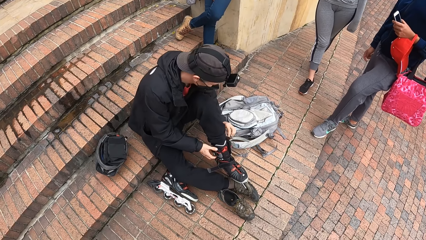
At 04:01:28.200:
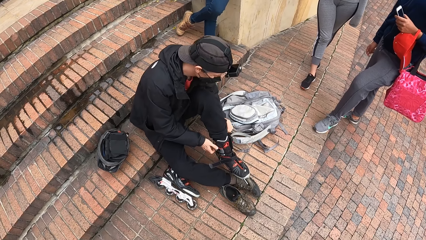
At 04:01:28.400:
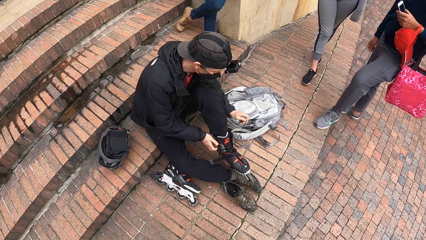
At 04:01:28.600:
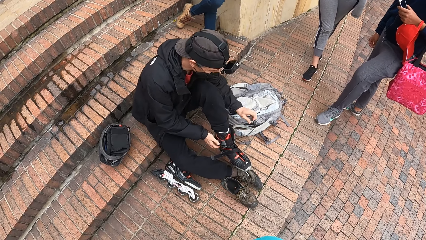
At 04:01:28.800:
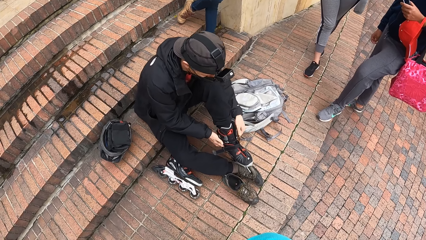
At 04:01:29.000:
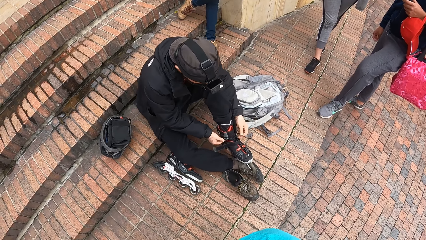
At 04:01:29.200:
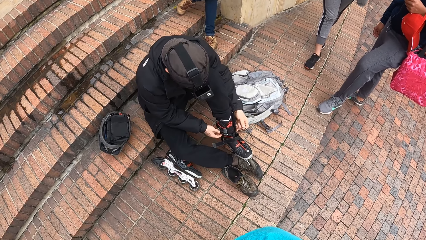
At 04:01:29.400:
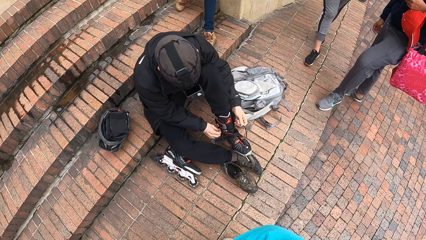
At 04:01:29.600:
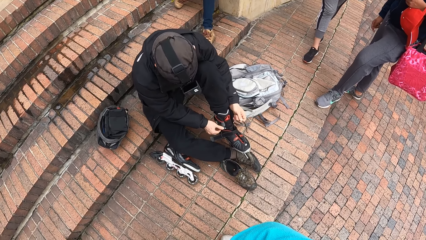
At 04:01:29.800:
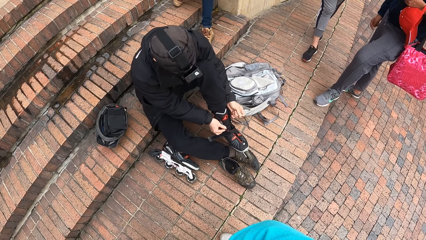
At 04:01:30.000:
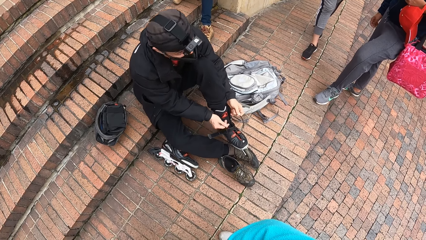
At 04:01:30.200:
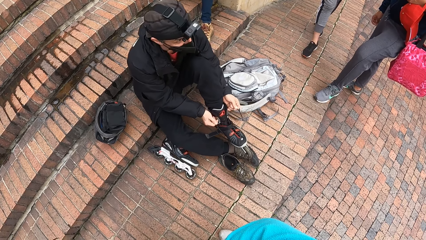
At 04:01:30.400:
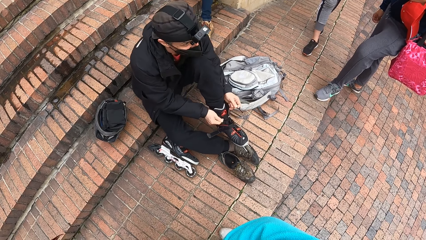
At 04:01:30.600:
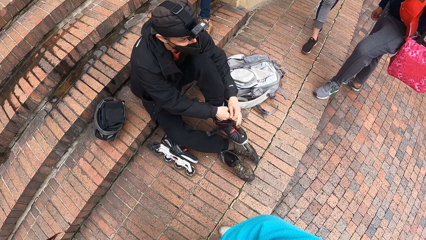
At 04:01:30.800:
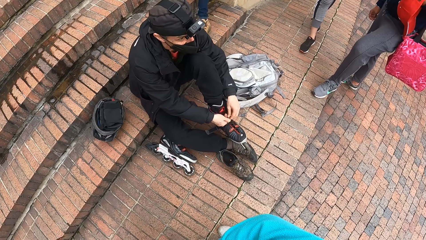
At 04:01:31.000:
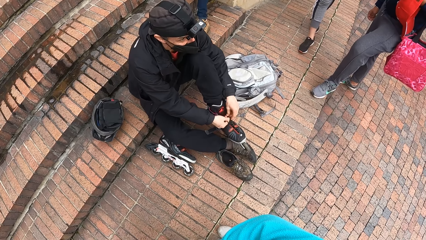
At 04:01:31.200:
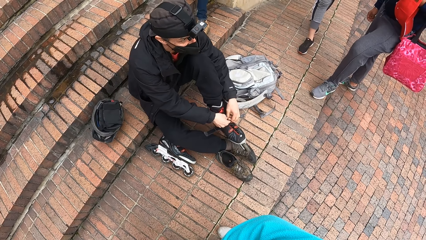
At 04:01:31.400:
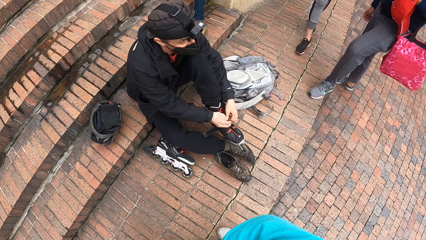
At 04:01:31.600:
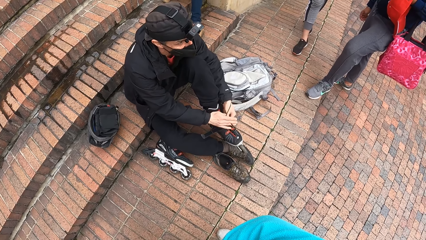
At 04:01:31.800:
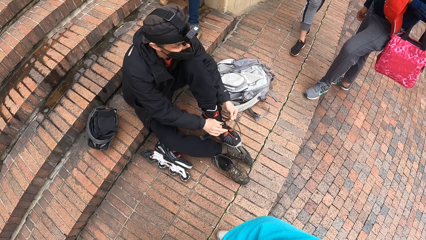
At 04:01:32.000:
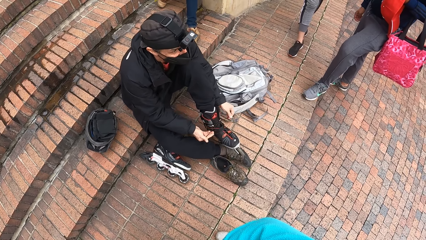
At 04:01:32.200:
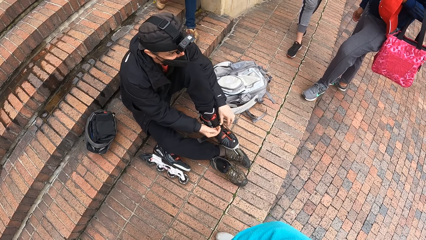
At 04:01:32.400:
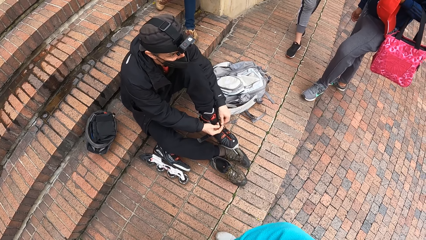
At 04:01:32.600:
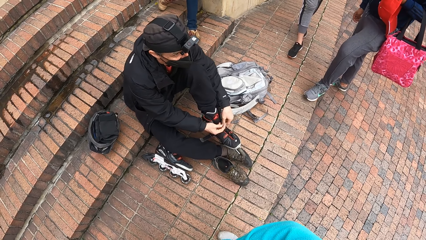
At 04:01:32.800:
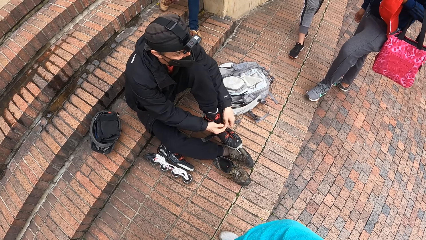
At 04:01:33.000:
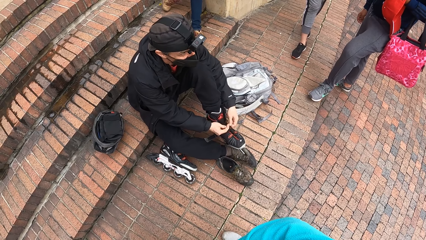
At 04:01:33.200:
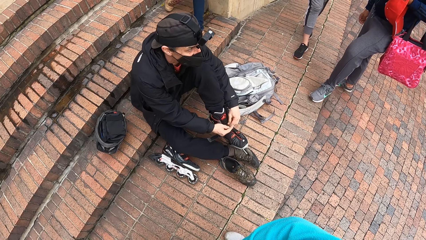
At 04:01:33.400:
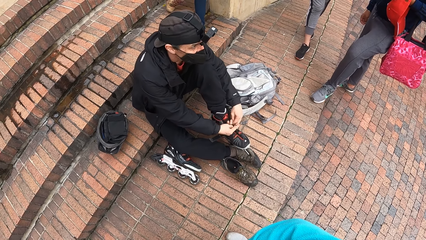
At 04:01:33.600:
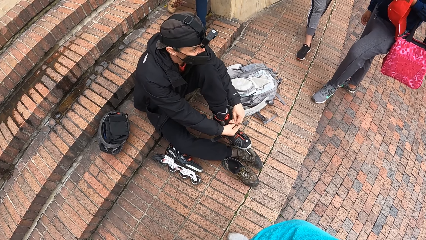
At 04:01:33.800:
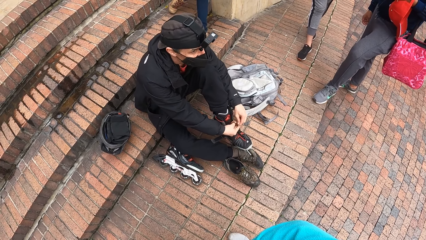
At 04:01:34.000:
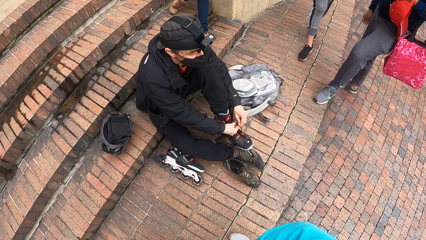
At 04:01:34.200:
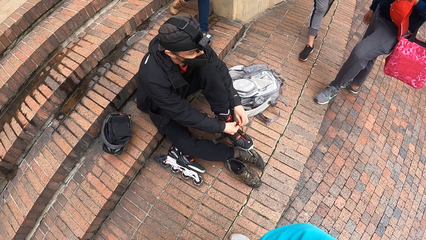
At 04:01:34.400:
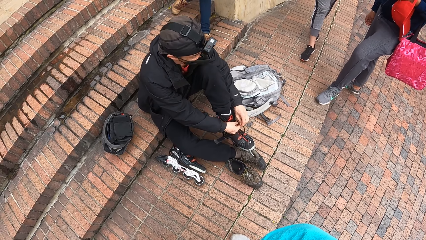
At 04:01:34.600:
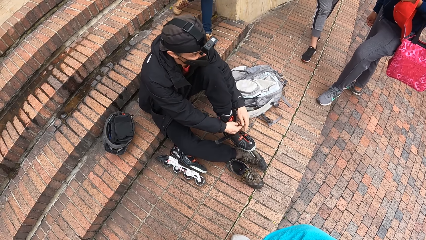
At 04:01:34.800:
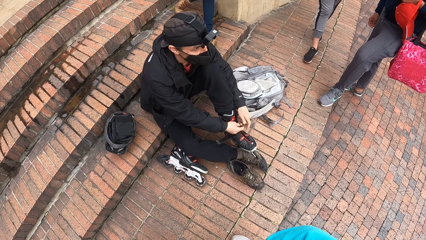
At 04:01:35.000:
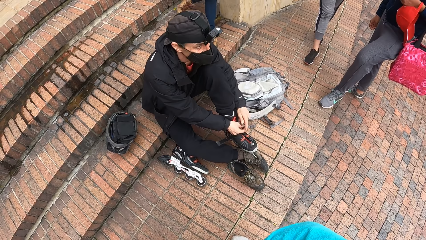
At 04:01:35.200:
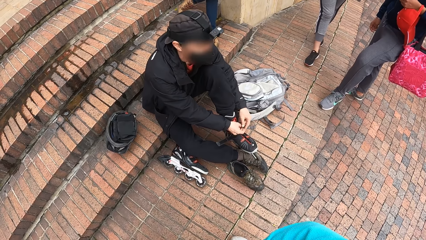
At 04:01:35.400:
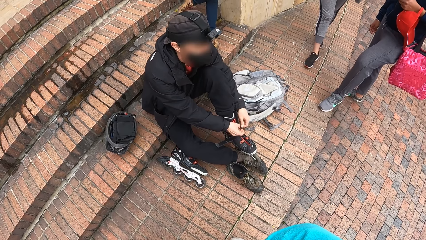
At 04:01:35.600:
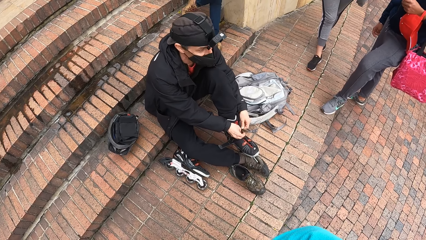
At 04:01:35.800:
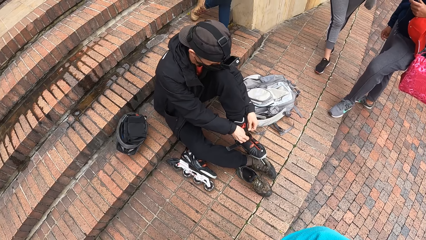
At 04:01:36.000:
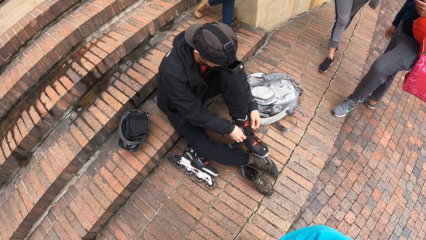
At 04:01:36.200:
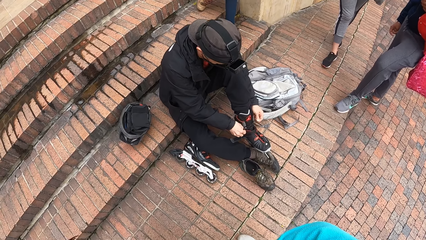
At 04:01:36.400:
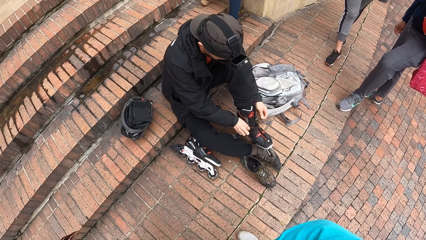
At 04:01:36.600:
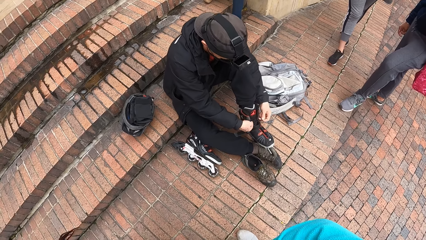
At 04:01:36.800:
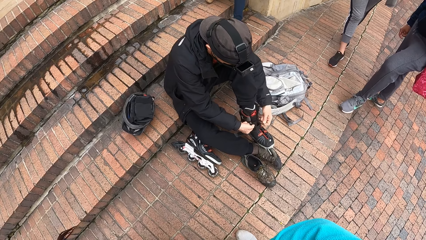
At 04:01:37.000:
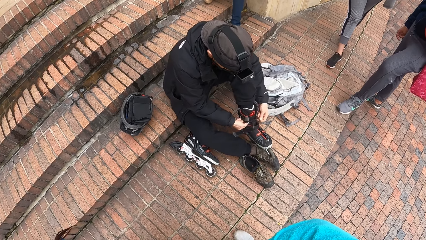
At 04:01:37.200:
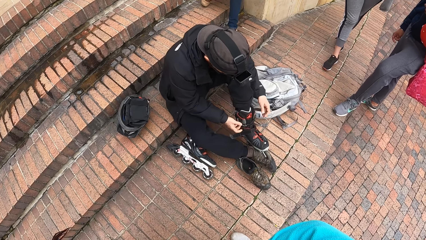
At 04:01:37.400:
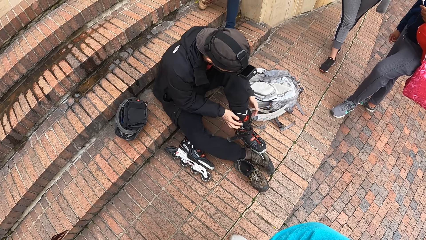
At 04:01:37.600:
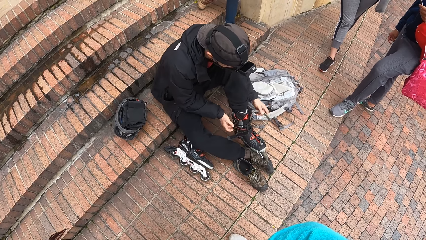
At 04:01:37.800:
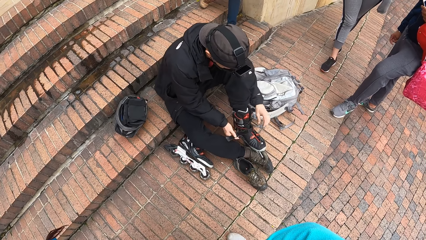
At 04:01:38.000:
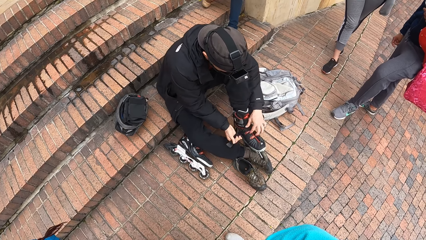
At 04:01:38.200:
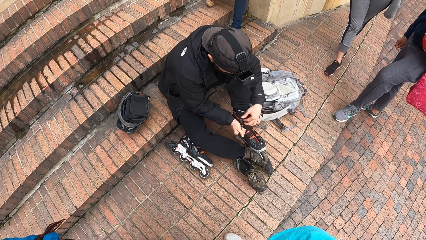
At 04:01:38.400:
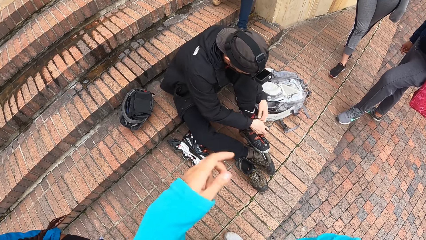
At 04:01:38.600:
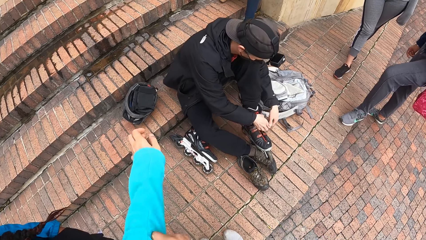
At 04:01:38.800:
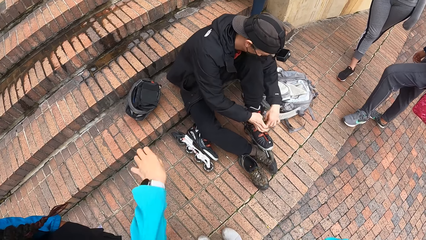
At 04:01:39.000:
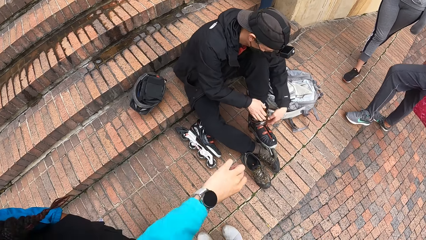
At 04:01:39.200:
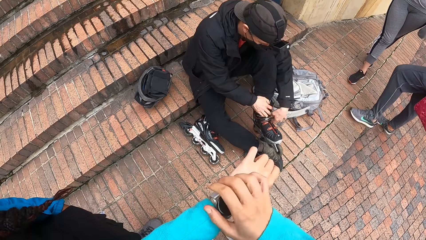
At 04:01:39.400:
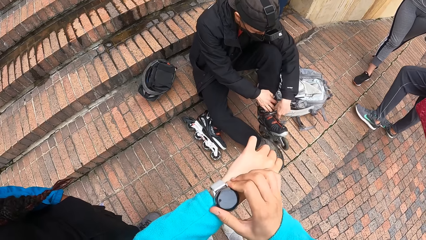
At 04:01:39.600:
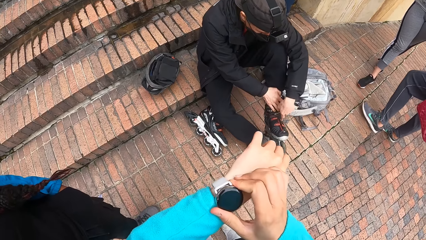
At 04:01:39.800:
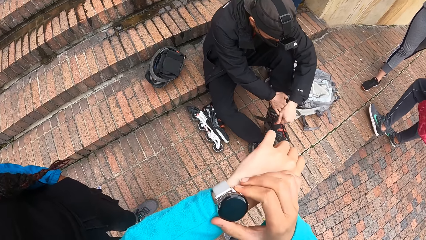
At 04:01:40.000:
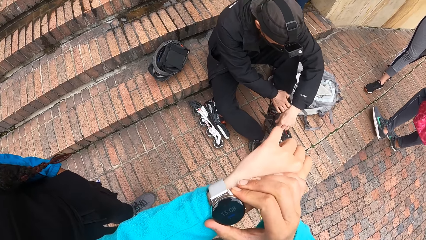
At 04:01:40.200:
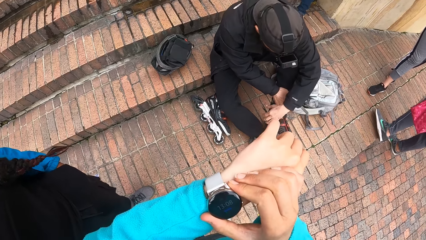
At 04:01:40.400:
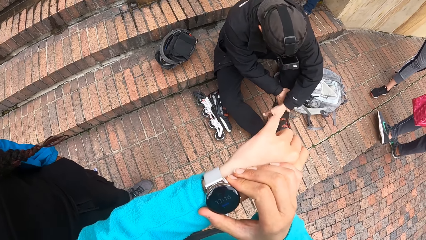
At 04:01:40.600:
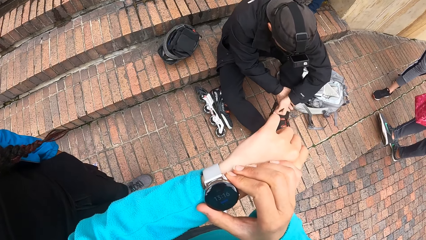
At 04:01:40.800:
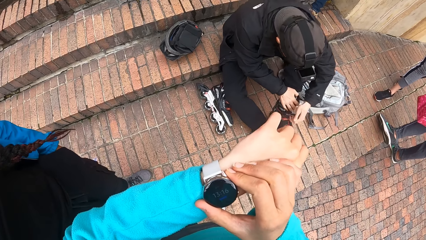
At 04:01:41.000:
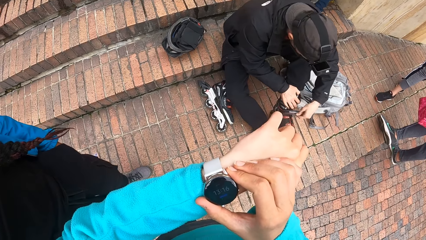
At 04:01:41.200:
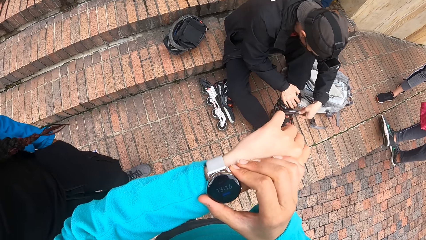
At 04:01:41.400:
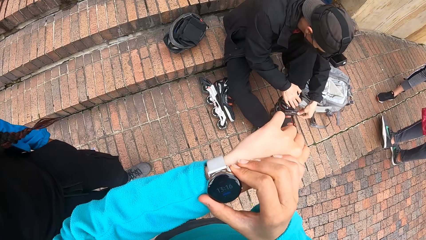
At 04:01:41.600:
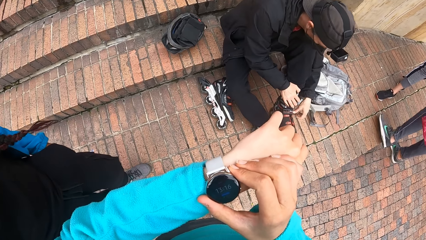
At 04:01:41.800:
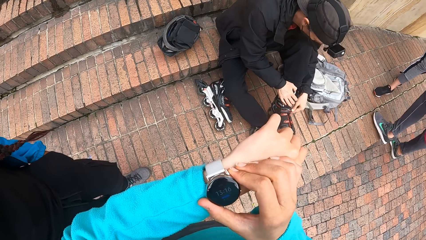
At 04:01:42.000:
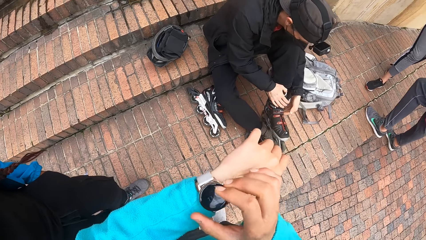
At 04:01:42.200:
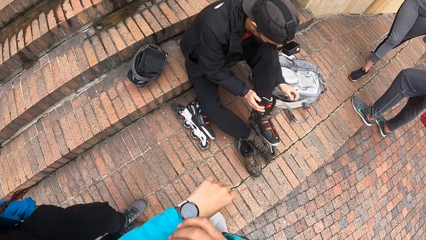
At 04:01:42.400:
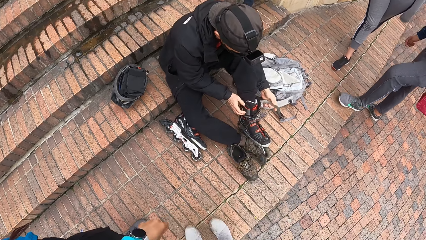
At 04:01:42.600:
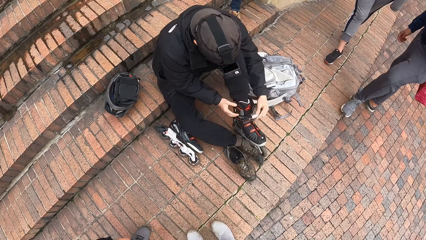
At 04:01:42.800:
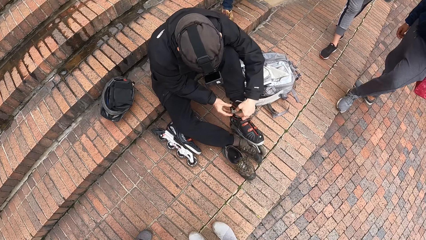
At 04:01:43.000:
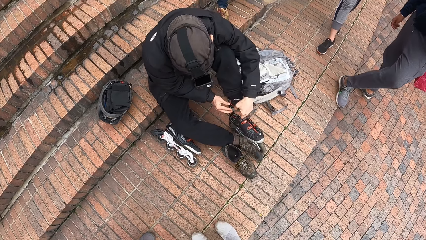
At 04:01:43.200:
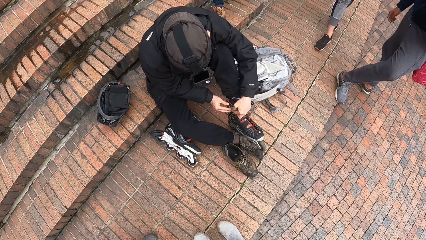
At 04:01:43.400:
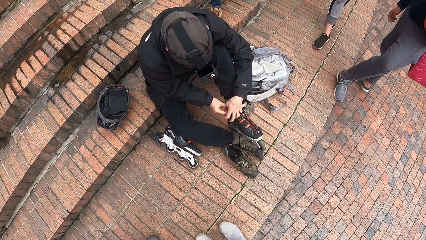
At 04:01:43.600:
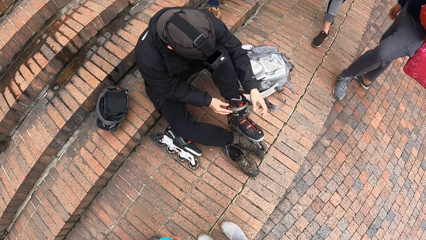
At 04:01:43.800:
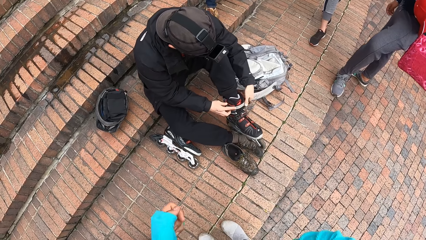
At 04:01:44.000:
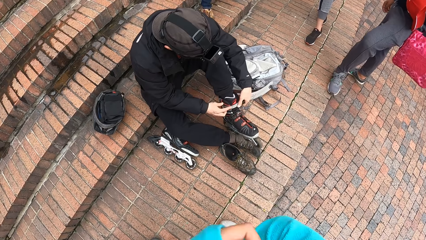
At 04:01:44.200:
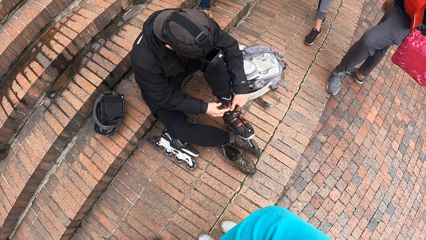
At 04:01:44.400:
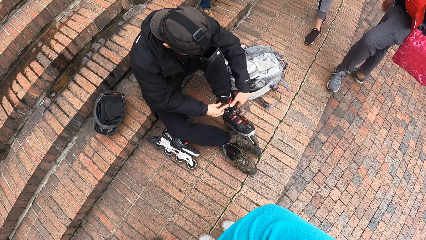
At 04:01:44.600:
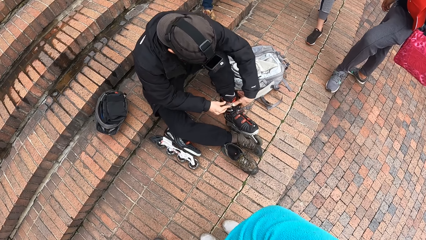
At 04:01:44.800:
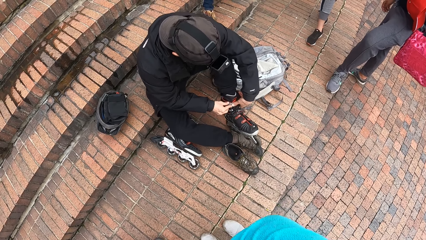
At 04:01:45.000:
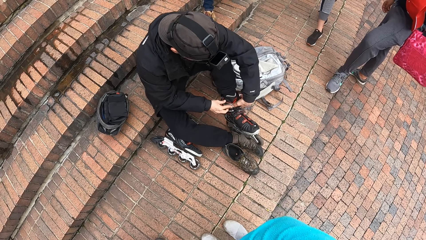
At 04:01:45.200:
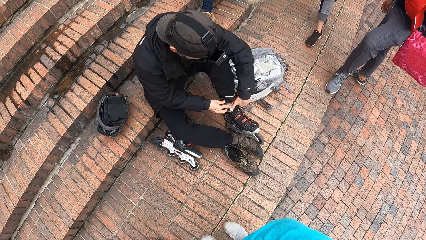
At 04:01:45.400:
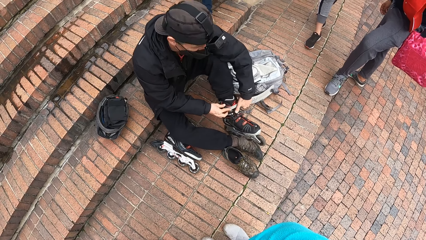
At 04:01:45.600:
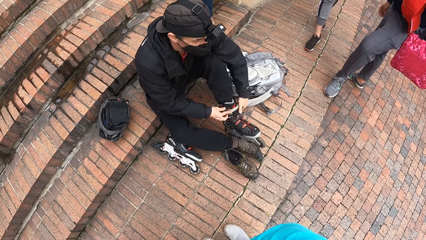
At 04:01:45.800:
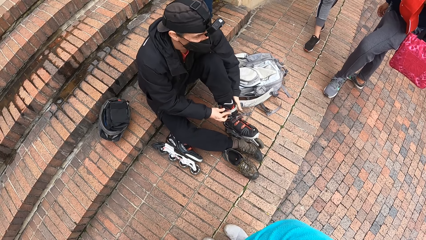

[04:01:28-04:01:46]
A man adjusts the lace of the roller skater on his left foot with his hands. The camera wearer looks around the building. The man ties the skate. The camera wearer converses with the man. The man ties the skate. The camera wearer sets the watch. The man ties the skate. The camera wearer looks around the ground.
